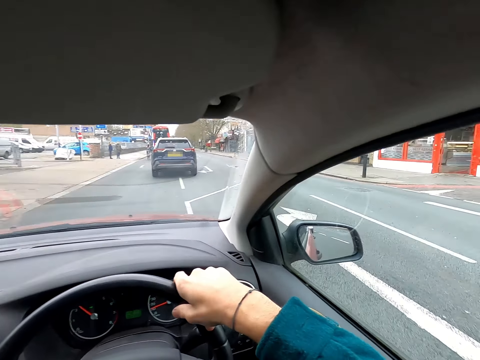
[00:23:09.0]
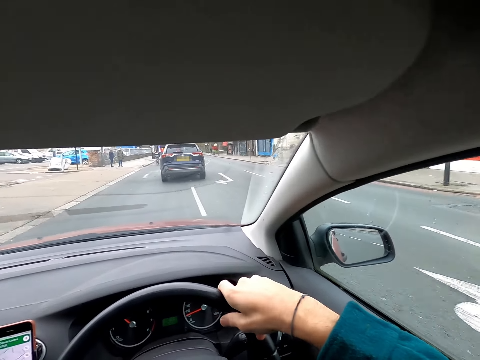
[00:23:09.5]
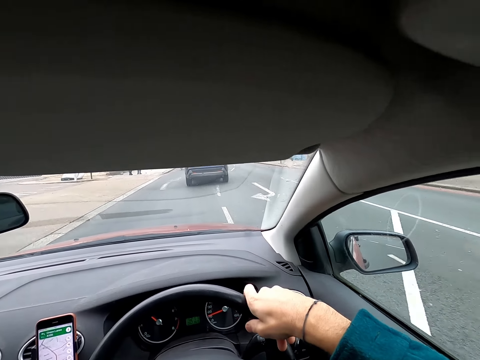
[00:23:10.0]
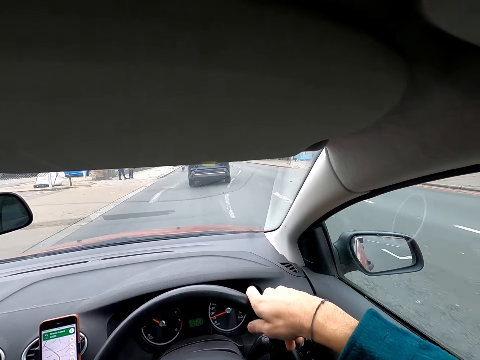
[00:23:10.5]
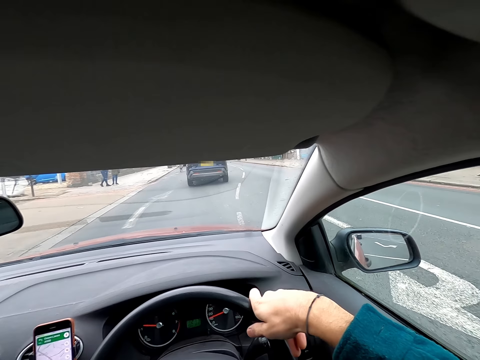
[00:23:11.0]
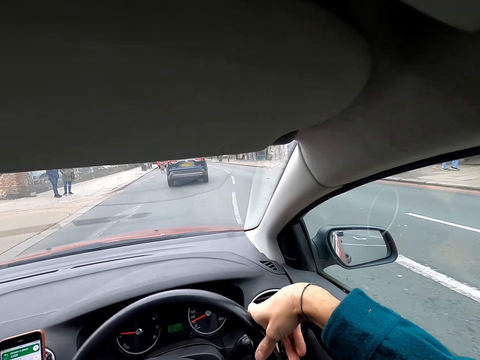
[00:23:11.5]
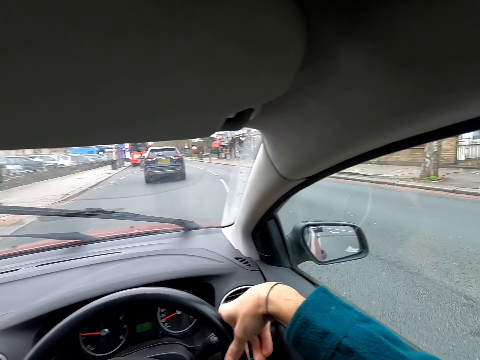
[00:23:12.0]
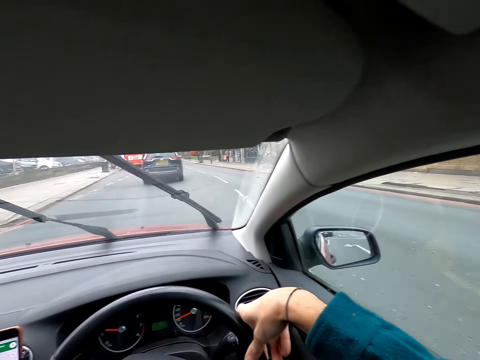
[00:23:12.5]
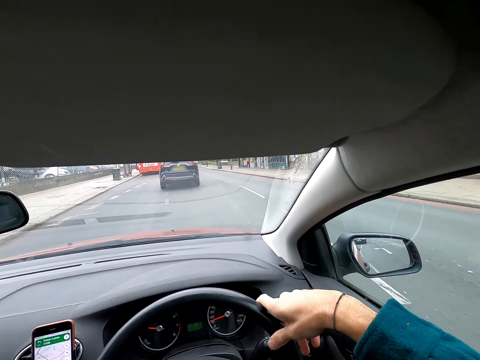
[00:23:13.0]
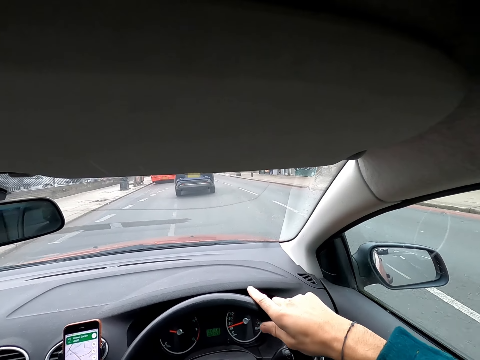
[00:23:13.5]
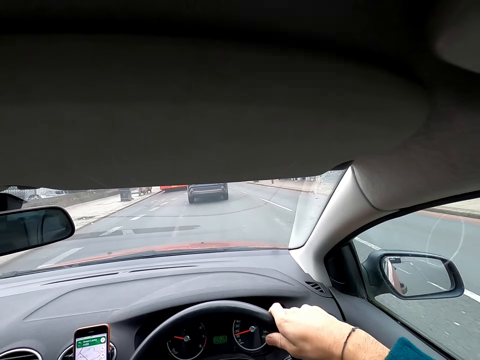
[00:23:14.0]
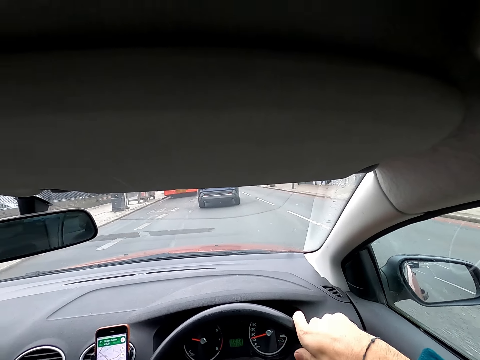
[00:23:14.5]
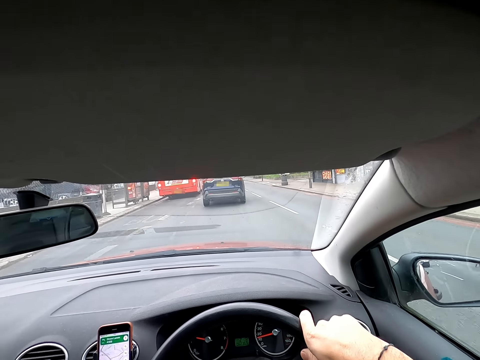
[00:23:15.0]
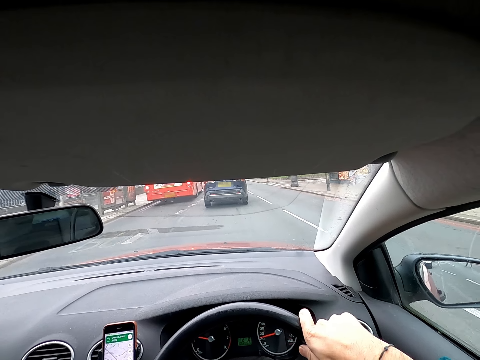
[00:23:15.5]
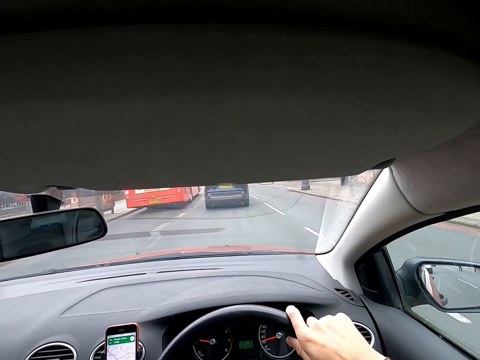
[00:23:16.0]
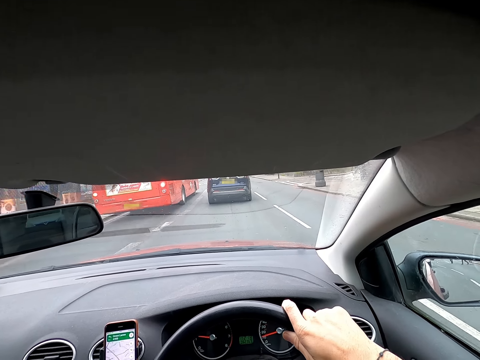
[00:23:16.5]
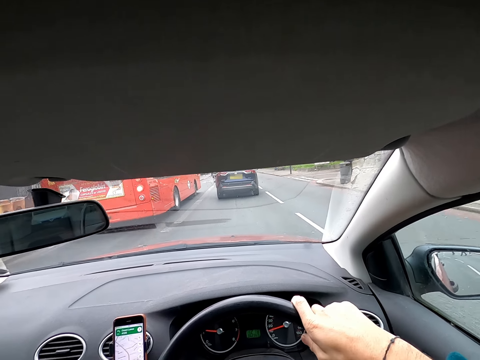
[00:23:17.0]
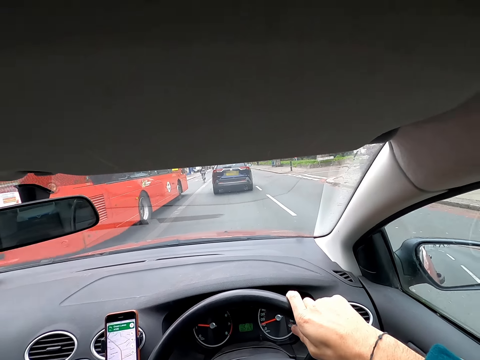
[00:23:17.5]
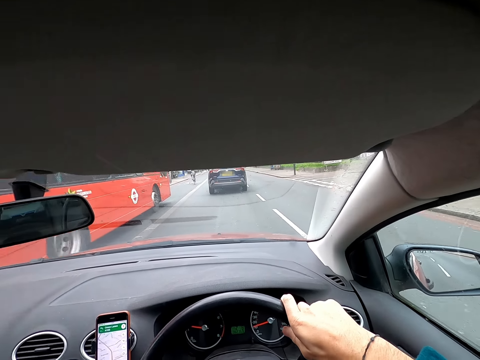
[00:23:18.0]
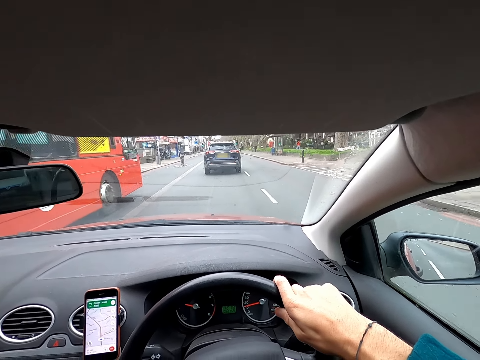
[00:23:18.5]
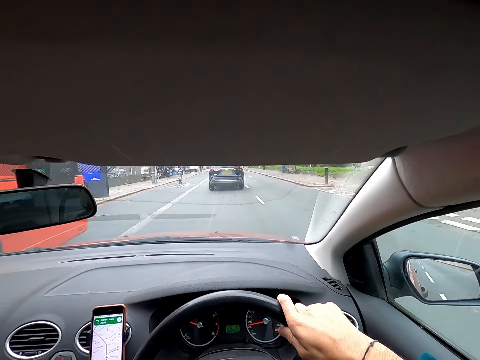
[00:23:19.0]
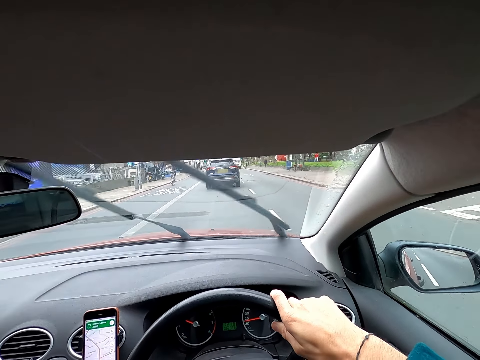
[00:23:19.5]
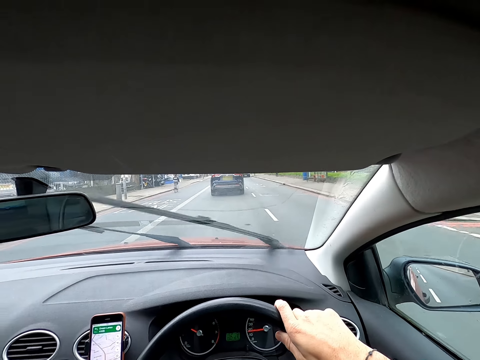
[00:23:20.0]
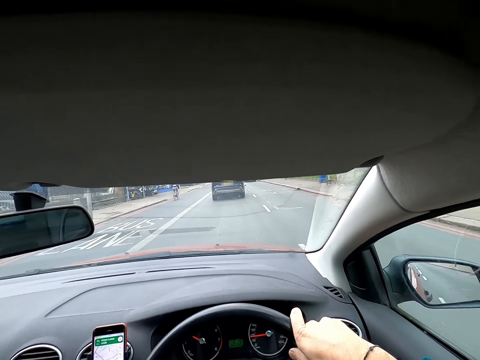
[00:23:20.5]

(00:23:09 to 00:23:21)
The camera wearer drives past a red bus.

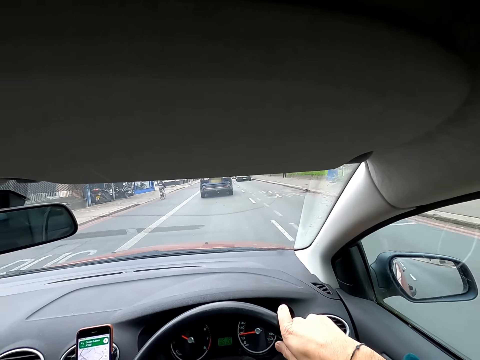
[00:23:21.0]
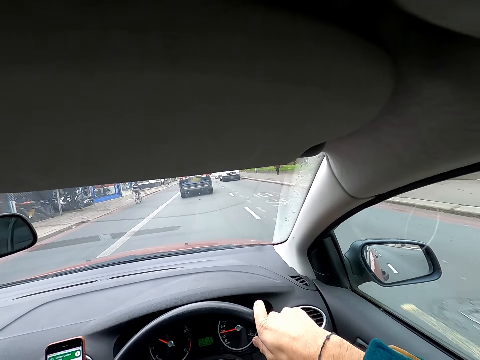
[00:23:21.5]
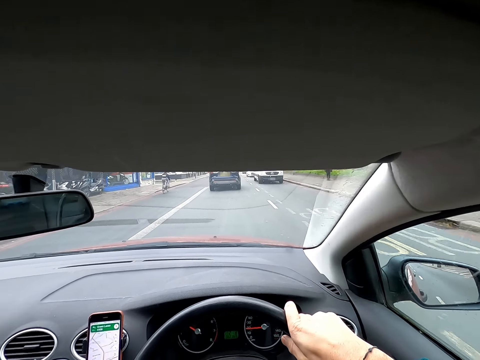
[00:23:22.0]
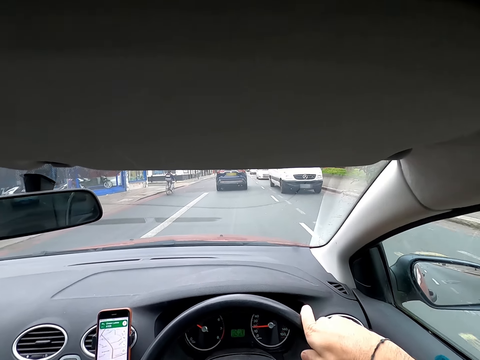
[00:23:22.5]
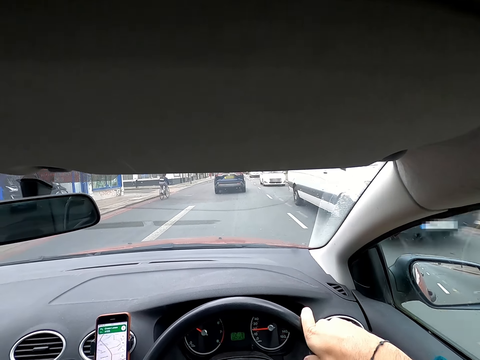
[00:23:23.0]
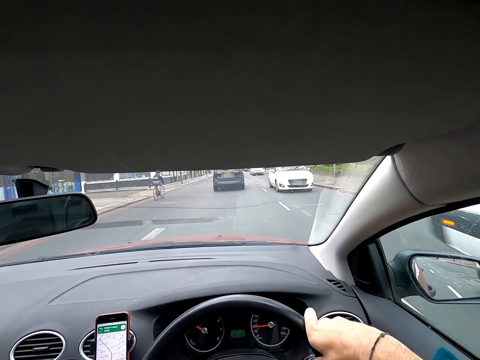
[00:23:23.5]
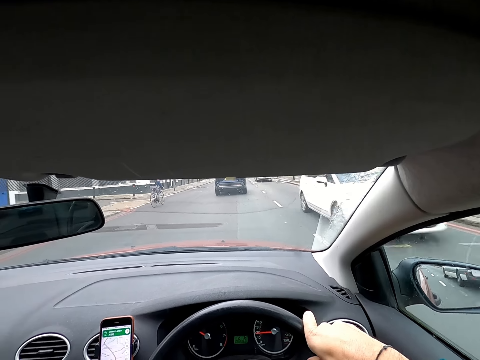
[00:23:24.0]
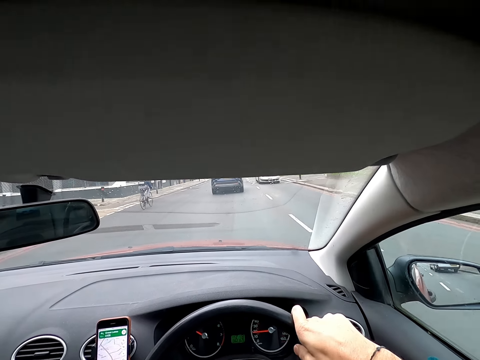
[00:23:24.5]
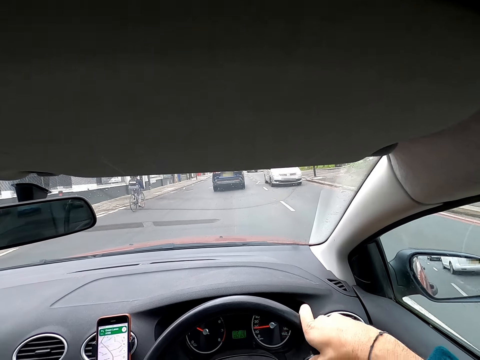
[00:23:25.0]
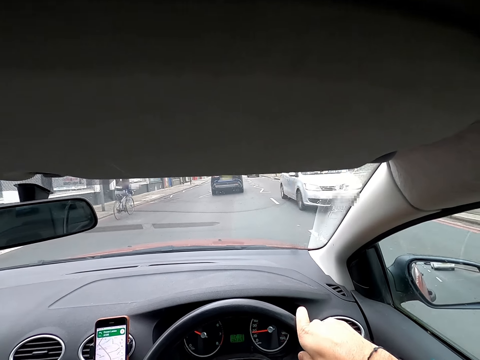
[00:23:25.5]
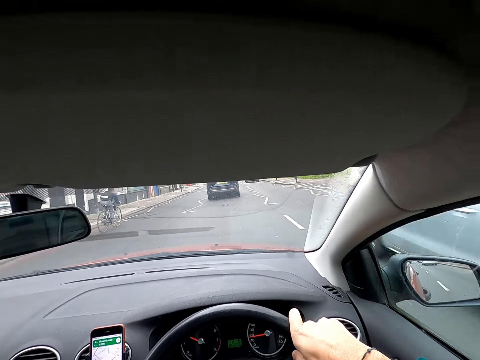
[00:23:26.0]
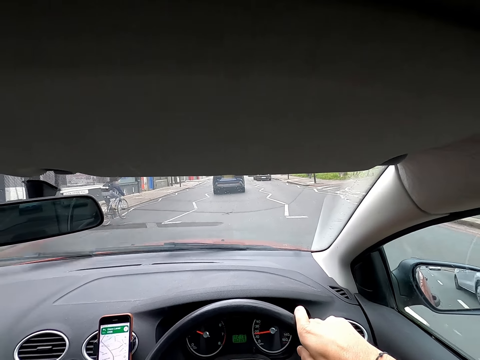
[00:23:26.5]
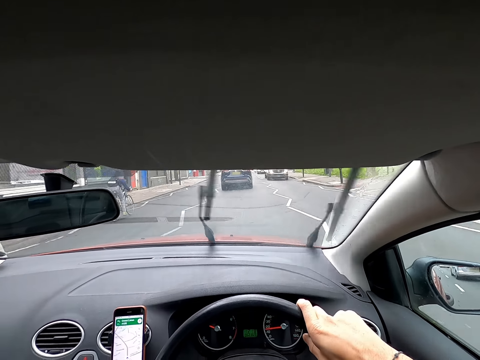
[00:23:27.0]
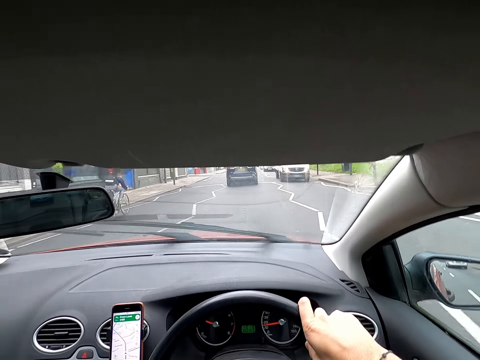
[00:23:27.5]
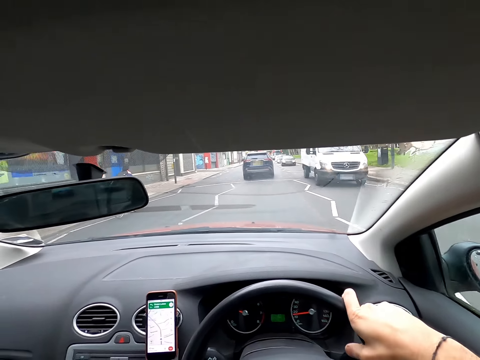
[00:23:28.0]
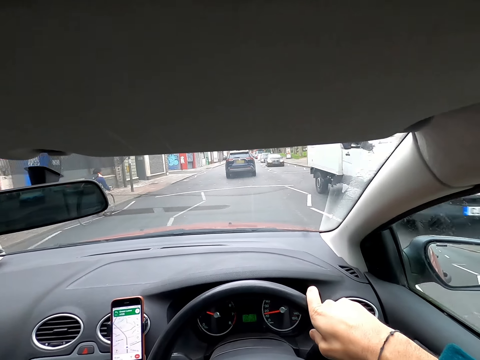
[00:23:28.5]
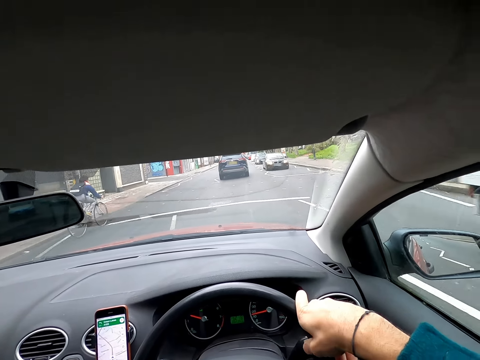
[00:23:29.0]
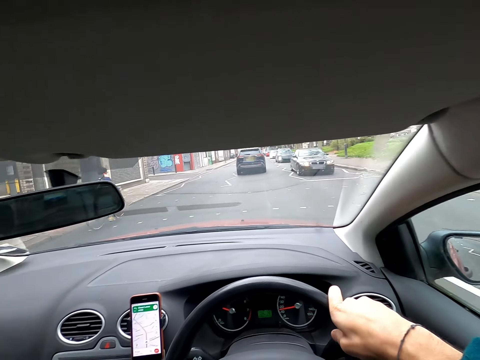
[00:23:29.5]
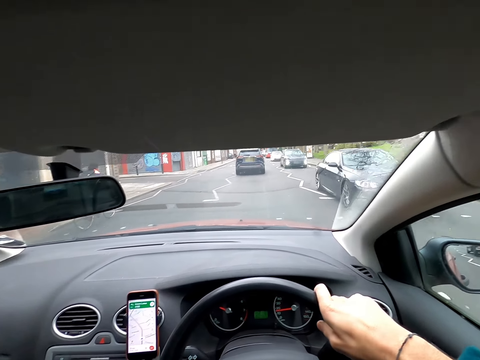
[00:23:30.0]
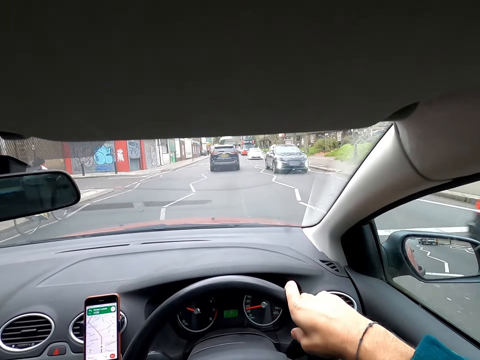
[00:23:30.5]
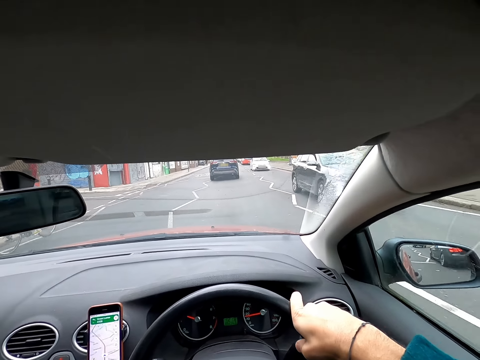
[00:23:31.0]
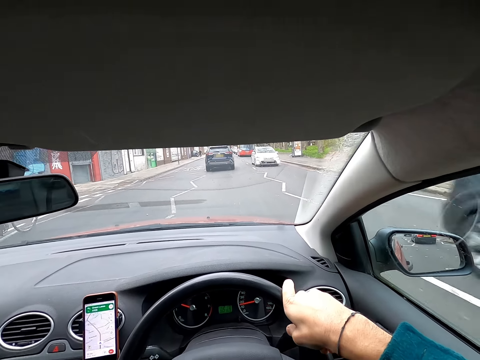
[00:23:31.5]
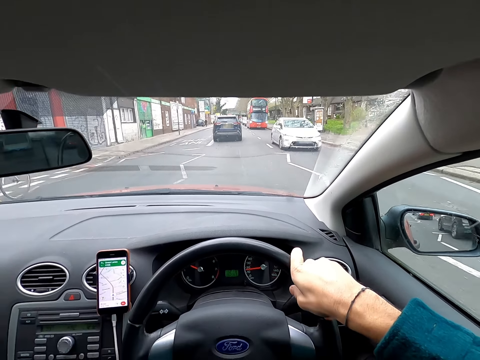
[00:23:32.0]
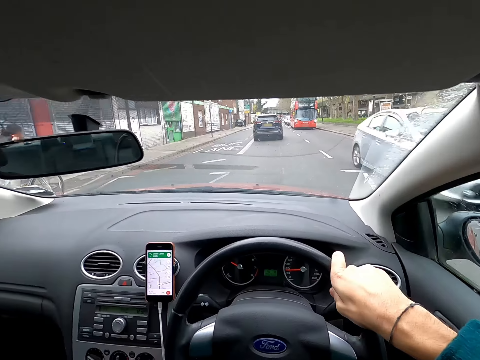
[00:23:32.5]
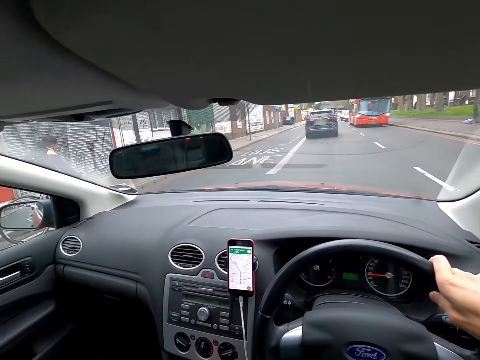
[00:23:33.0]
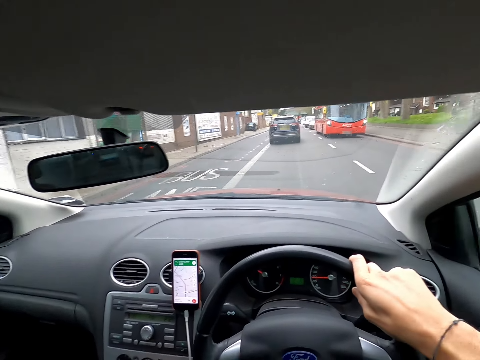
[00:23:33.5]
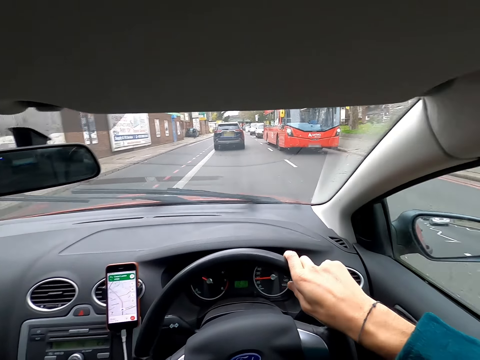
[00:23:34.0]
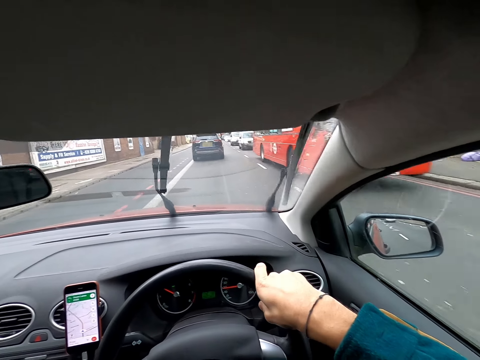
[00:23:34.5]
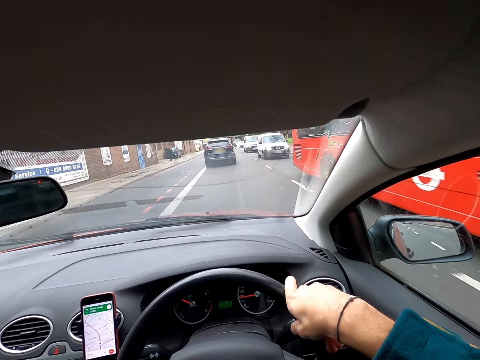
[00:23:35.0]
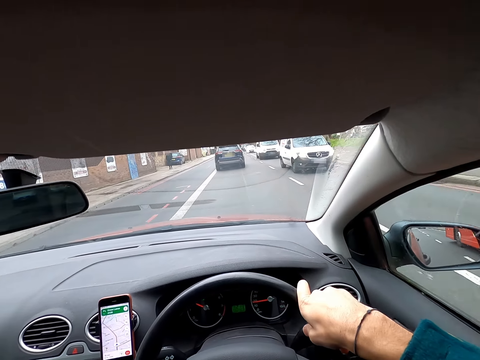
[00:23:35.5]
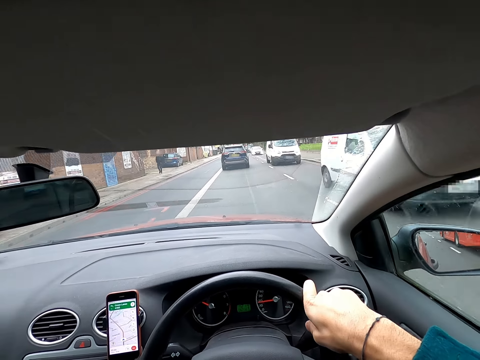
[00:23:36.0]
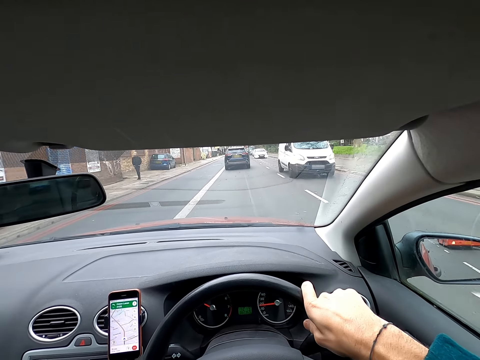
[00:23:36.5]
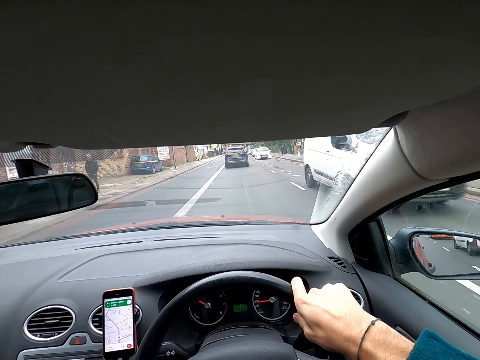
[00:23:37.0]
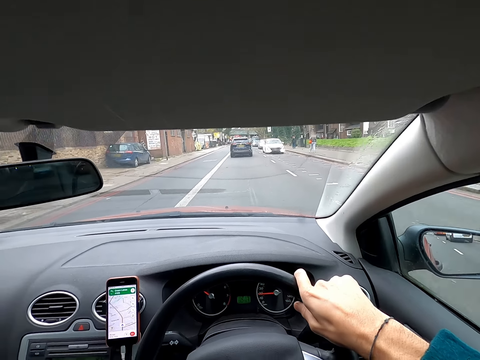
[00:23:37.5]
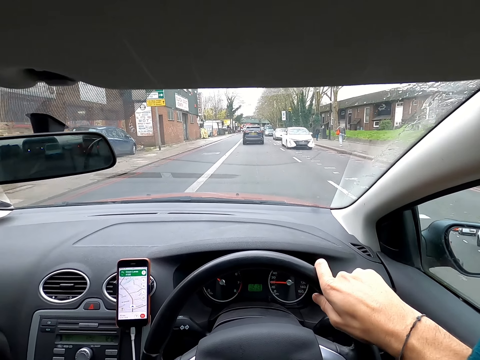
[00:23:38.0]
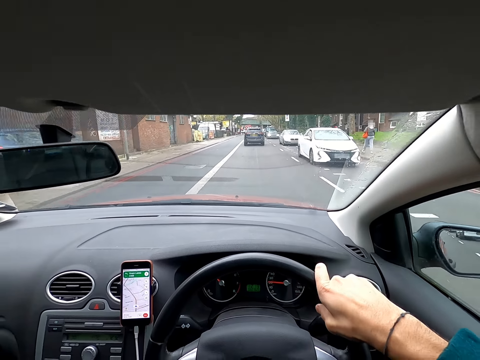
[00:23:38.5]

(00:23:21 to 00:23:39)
The camera wearer drives past a white bus. They drive past a white car. They do so again. They drive past a biker. They drive past a white bus. They drive past a black car. They do so again. They drive past a white car. They drive past a red bus. They drive past a white bus. They do so again.
